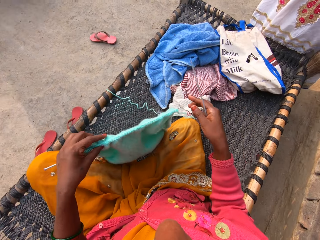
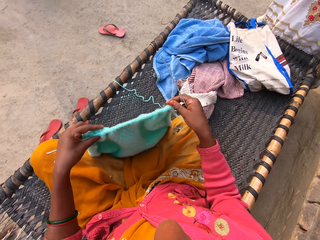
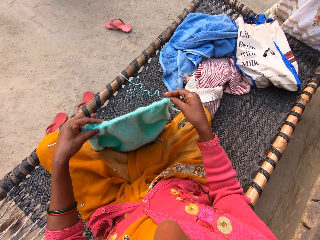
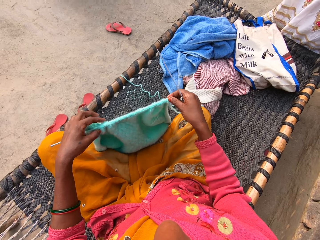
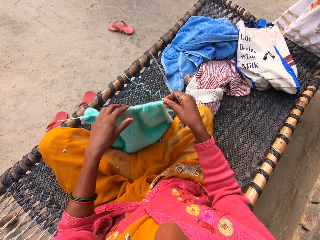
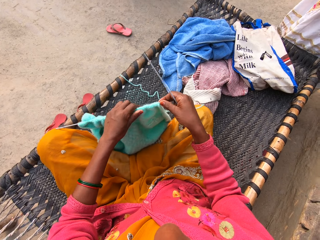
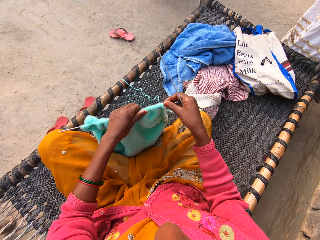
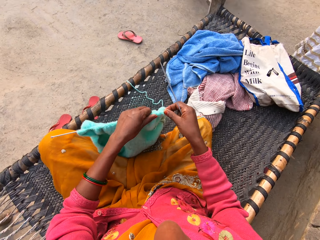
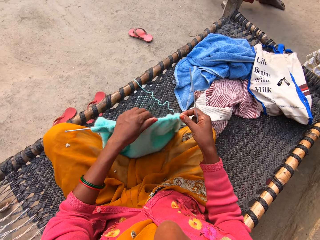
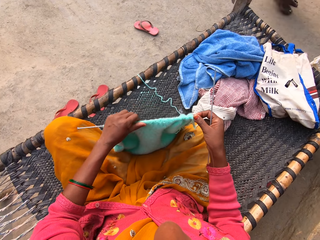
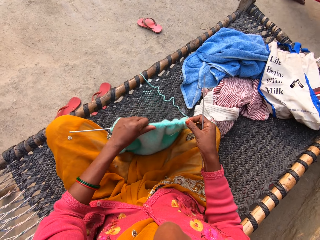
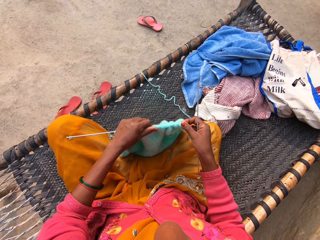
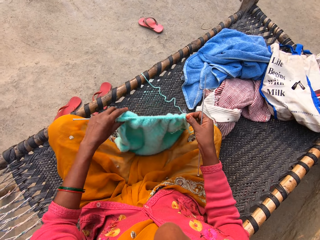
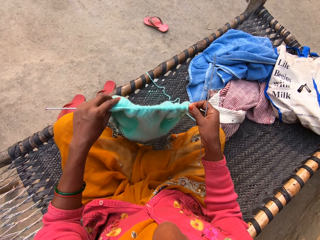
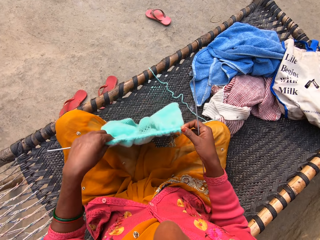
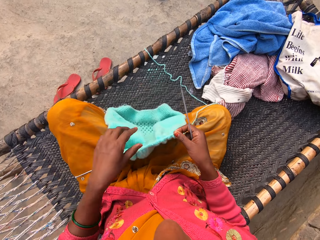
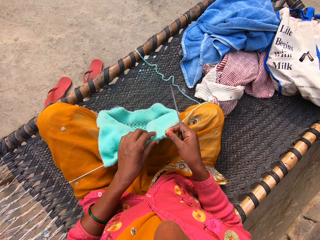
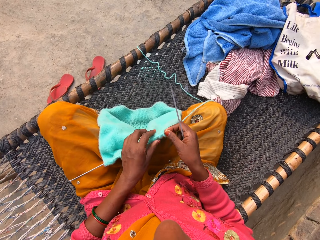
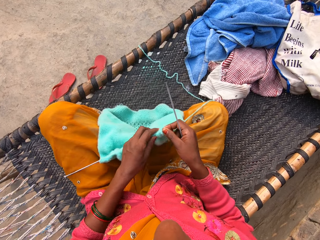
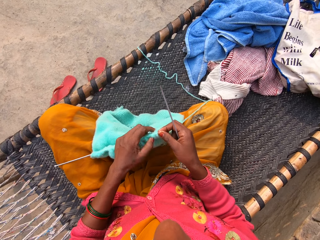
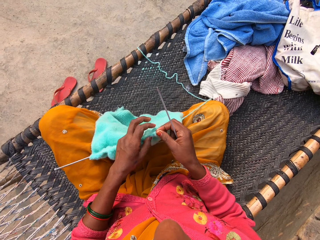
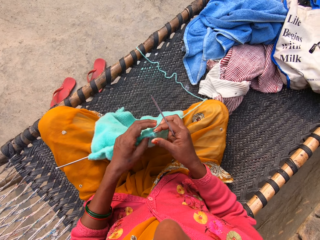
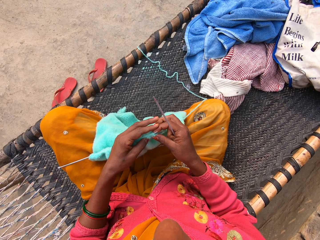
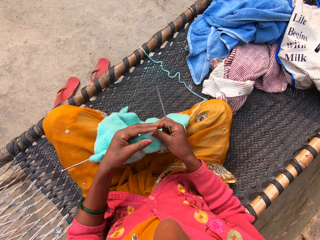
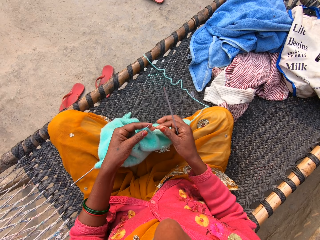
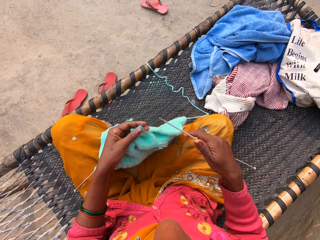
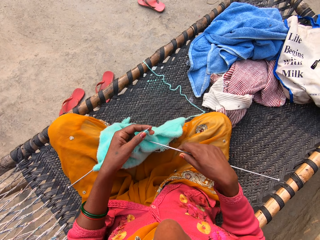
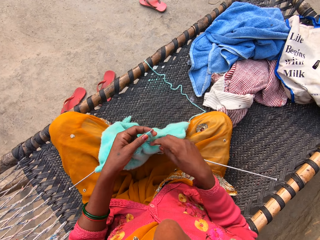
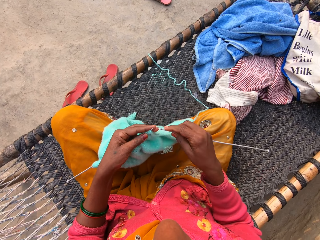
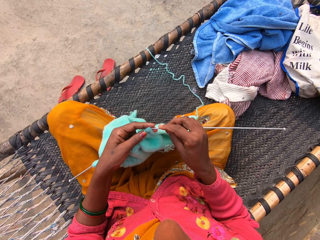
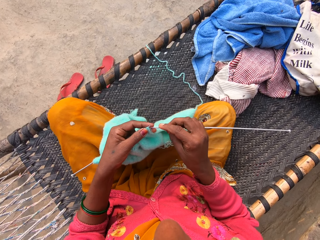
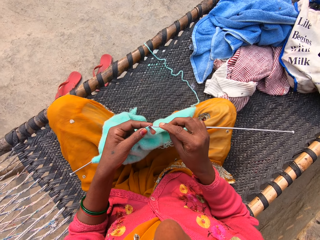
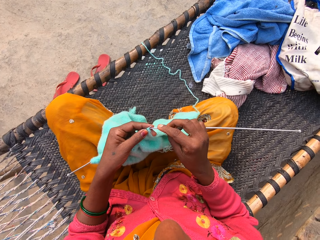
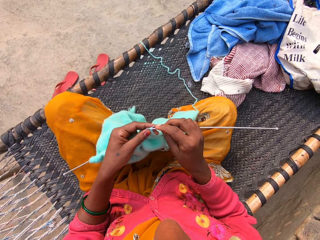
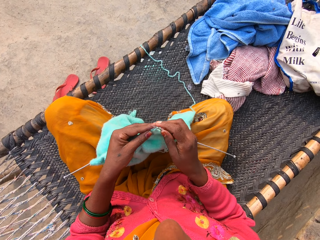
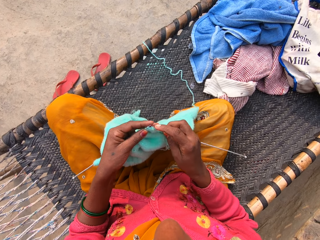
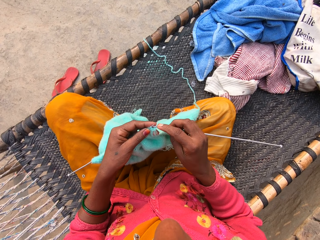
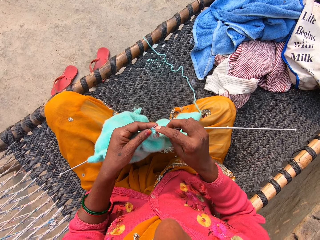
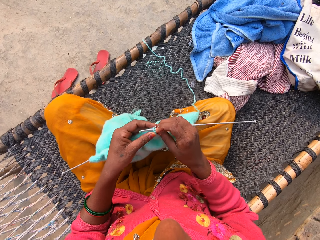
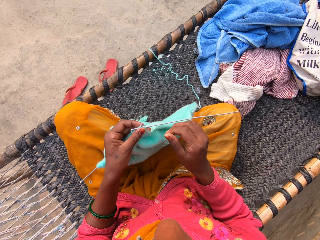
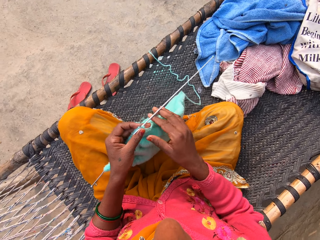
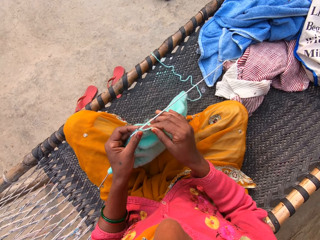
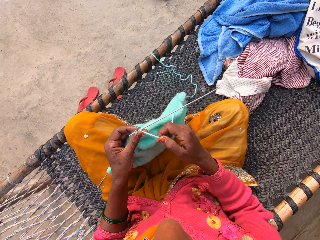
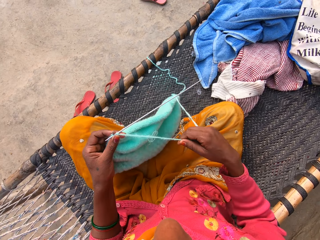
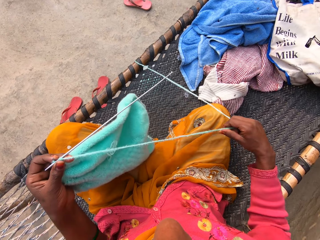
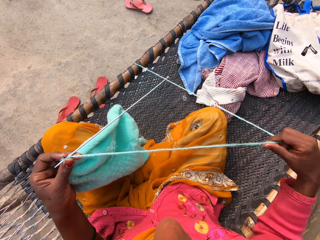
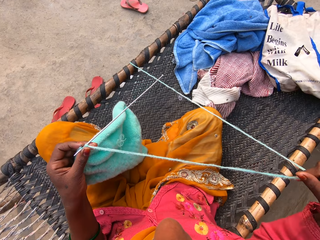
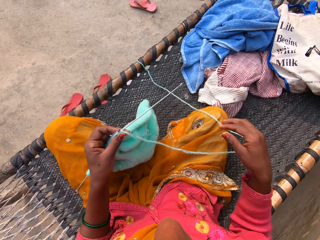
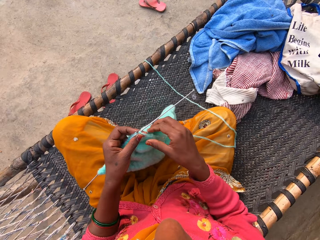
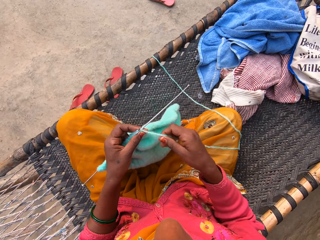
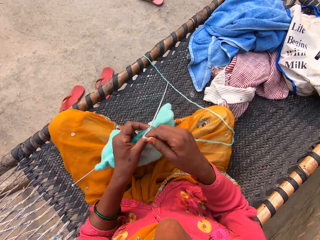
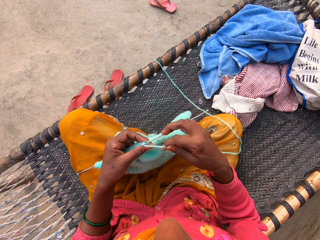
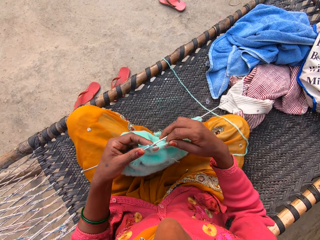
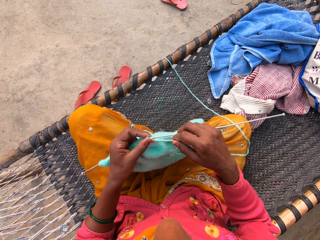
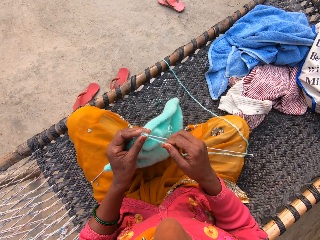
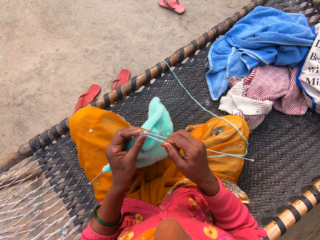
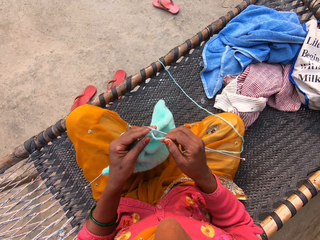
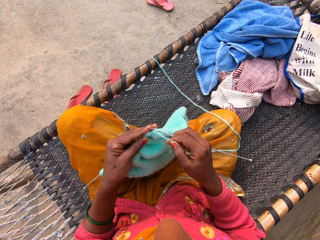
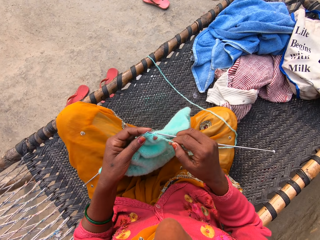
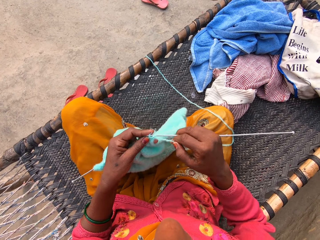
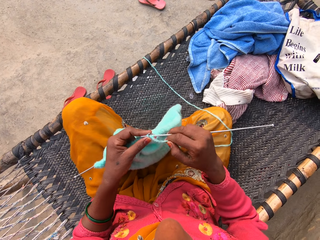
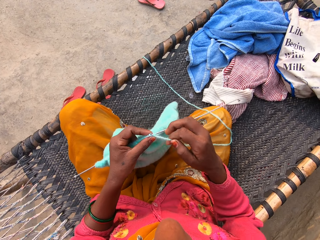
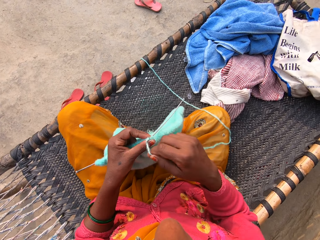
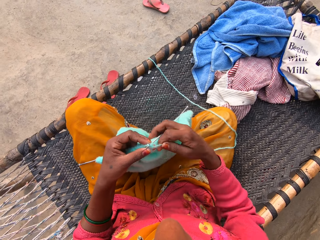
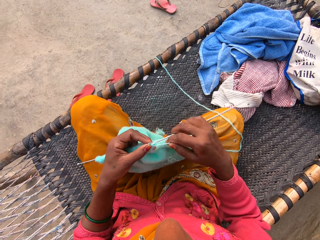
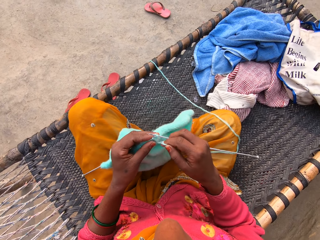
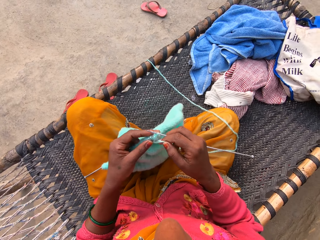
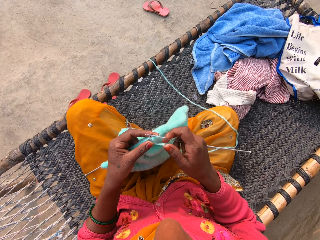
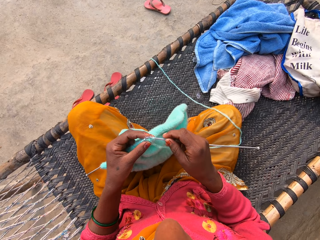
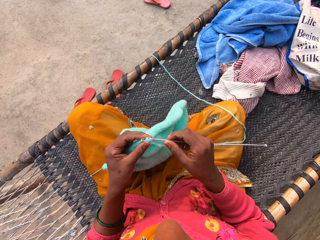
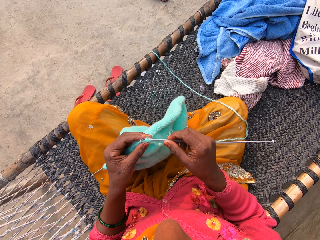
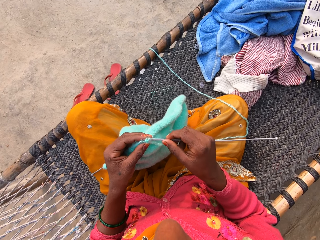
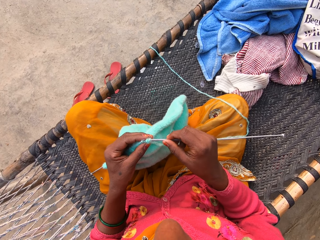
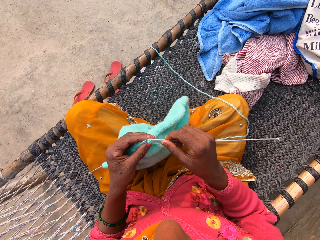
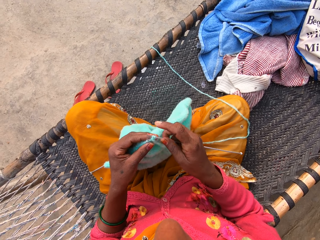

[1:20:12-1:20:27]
The camera wearer holds a knitting needle with her right hand. She adjusts the shawl with both hands. She moves the fabric on the knitting needle. She knits the fabric with the knitting needle. She pulls the yarn with her right hand. She straightens the yarn with her right hand. She loops the yarn on the knitting needle. She knits the fabric with the knitting needle. She loops the yarn on the knitting needle. She knits the fabric with the knitting needle.

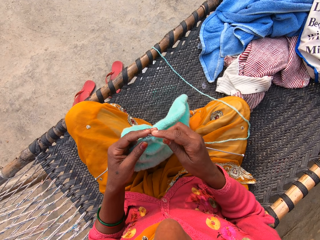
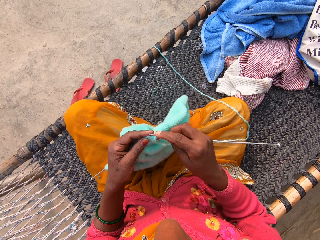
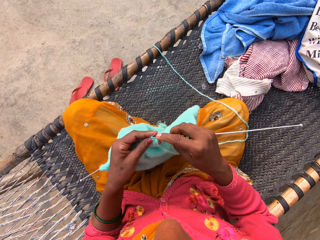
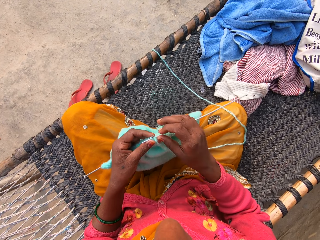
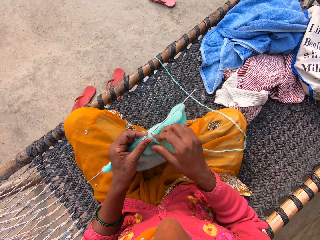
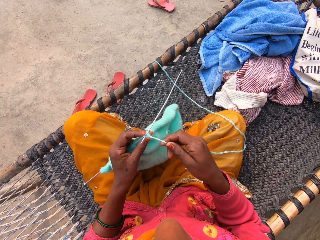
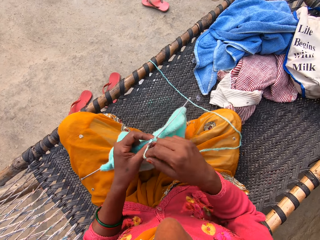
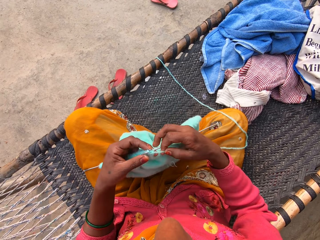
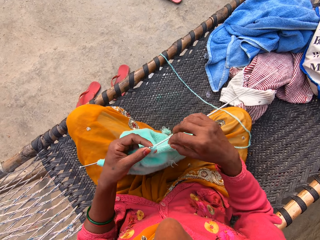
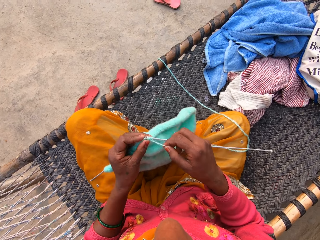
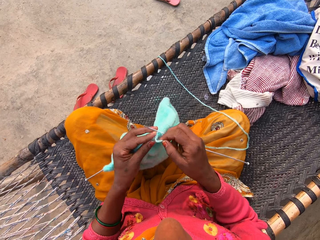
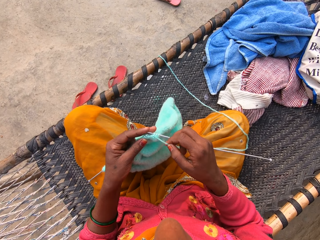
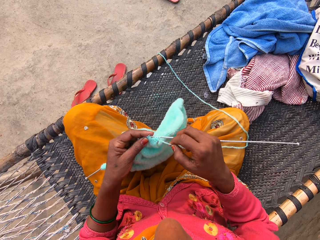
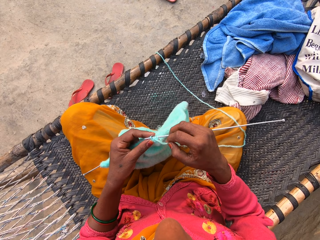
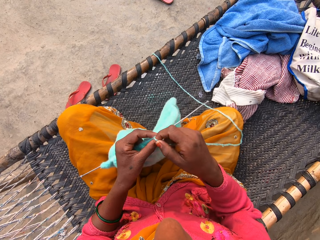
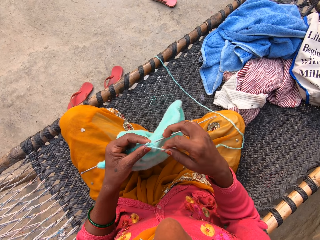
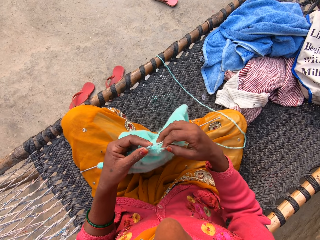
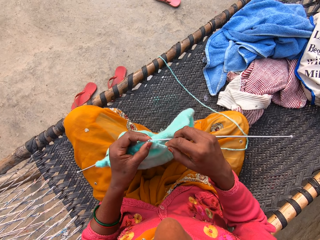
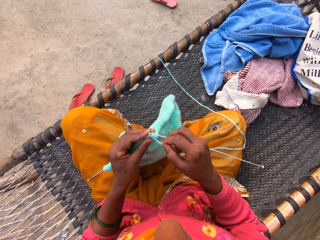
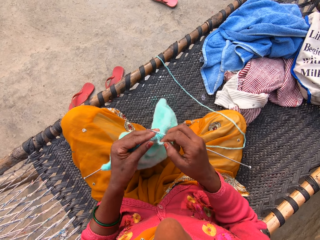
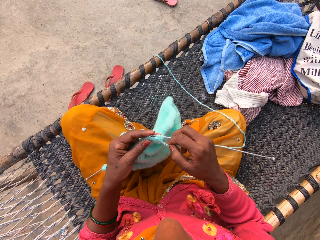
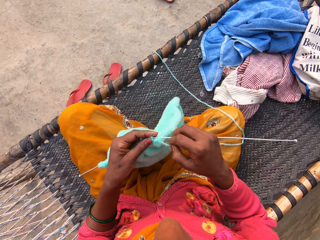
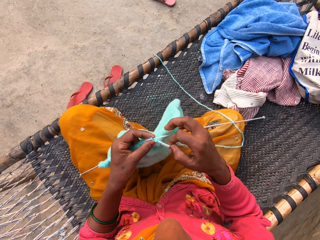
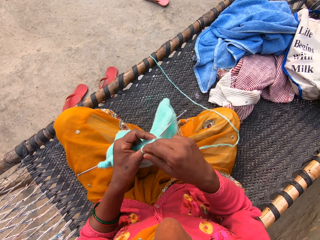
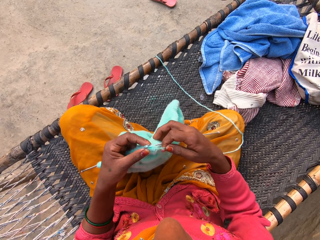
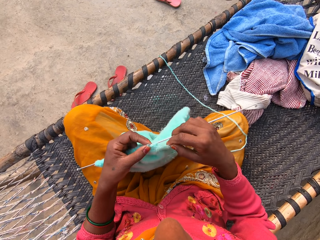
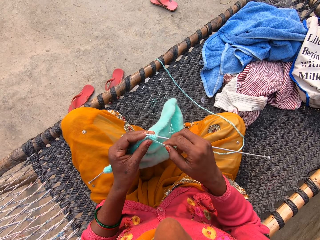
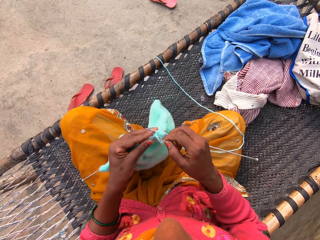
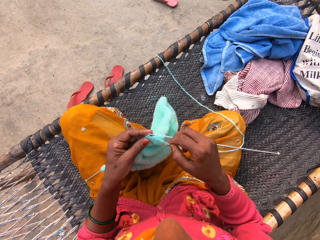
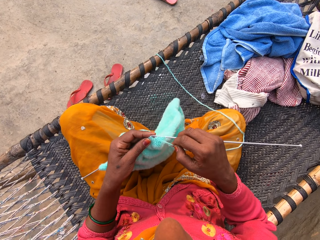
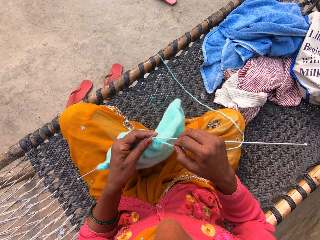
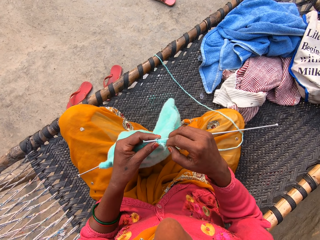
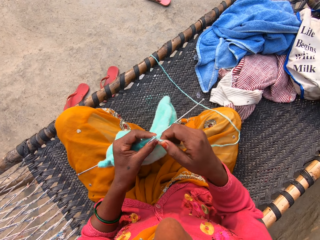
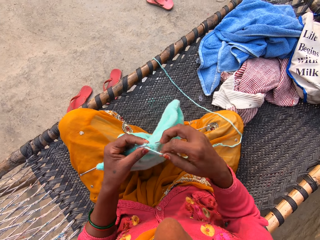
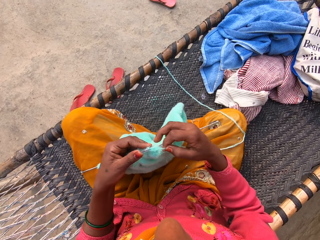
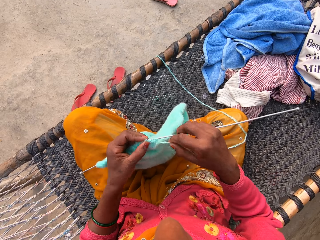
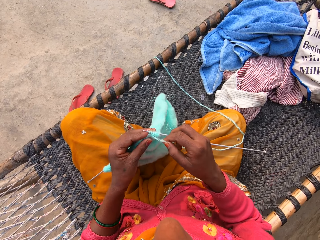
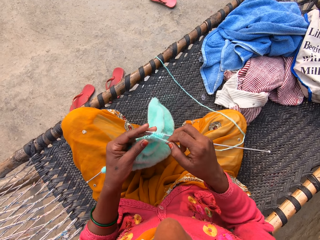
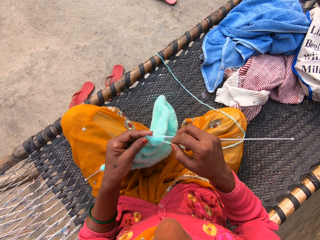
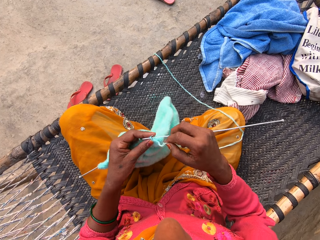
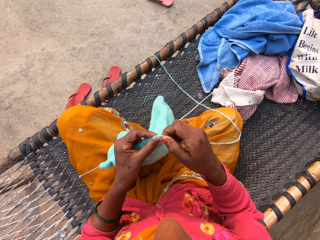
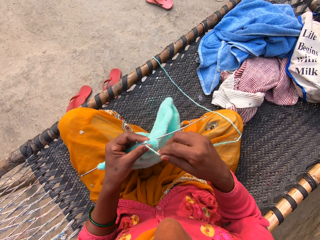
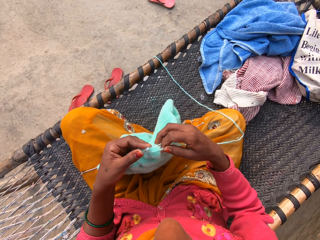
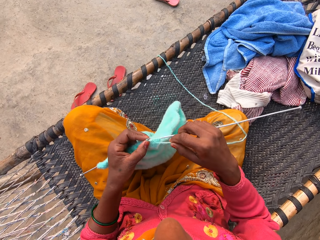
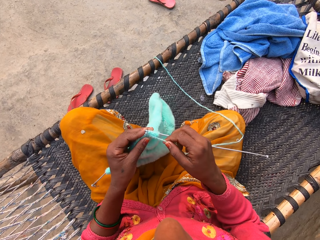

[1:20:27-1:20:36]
The camera wearer loops a yarn on a knitting needle. They knit a fabric with the knitting needle. They loop the yarn on the knitting needle. They knit the fabric with the knitting needle. They loop the yarn on the knitting needle. They knit the fabric with the knitting needle. They loop the yarn on the knitting needle. They knit the fabric with the knitting needle. They loop the yarn on the knitting needle.
